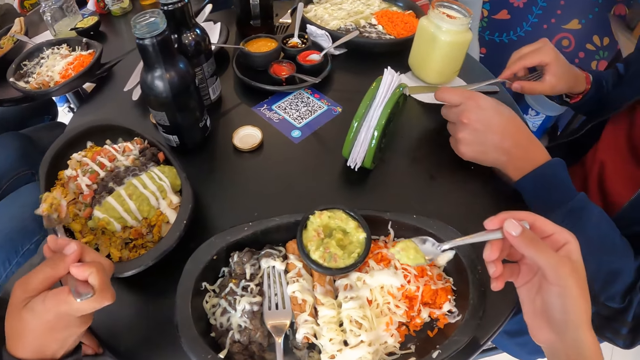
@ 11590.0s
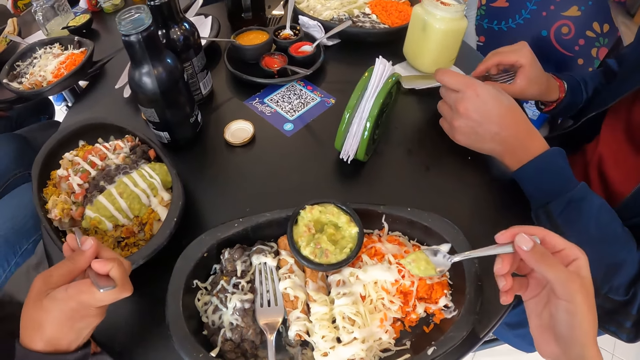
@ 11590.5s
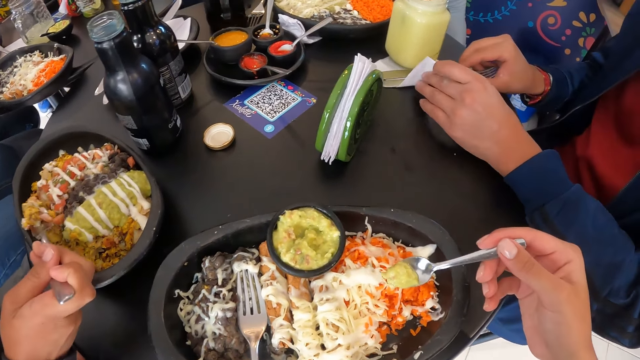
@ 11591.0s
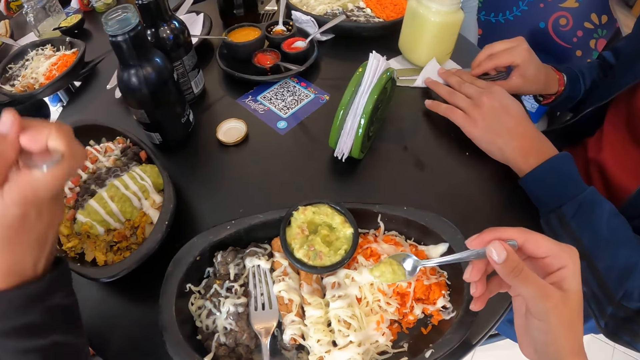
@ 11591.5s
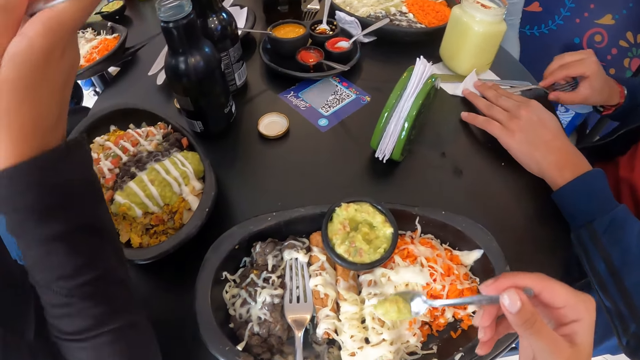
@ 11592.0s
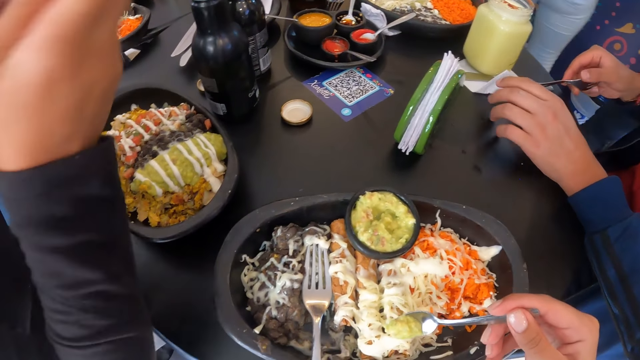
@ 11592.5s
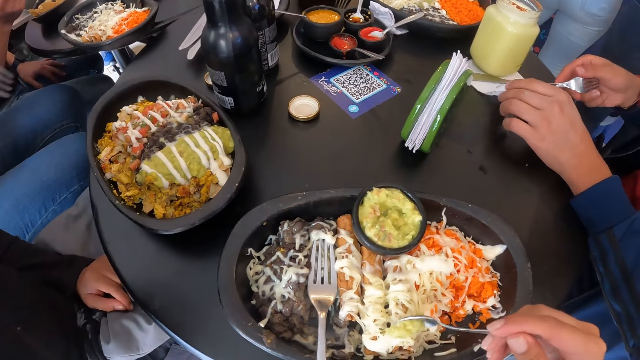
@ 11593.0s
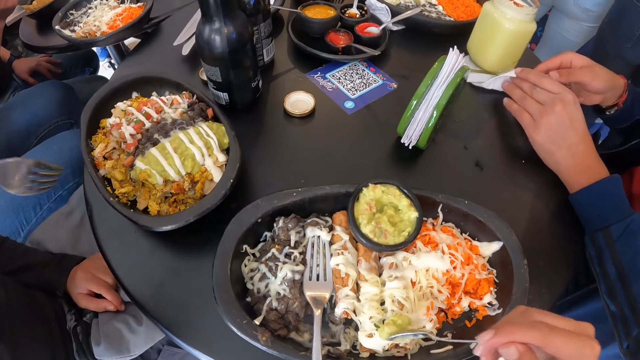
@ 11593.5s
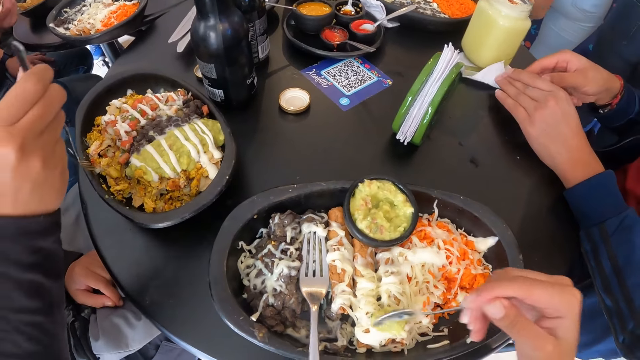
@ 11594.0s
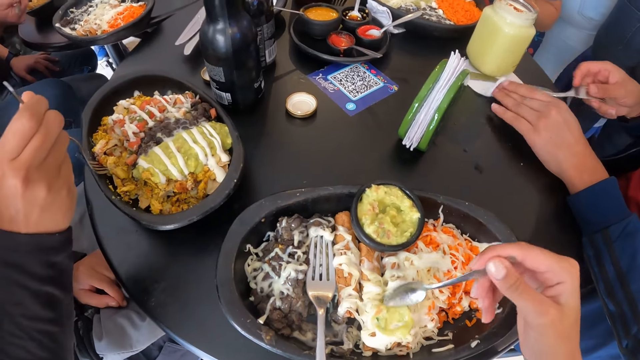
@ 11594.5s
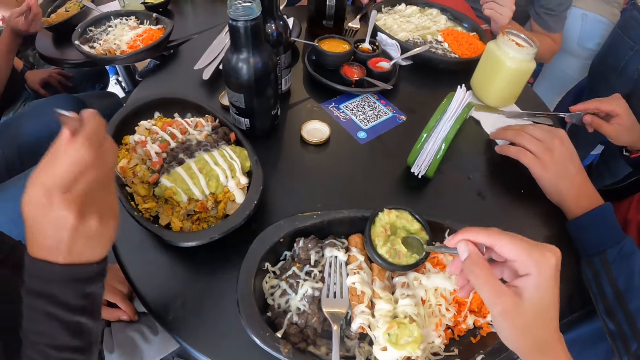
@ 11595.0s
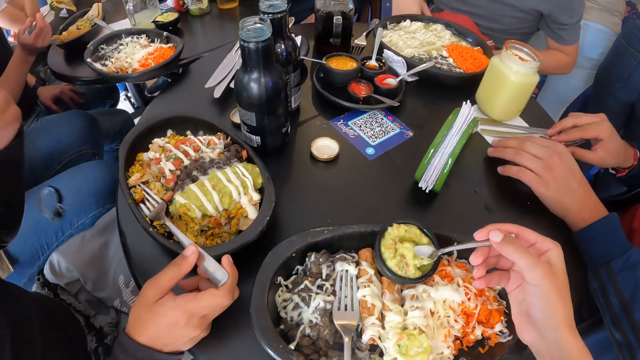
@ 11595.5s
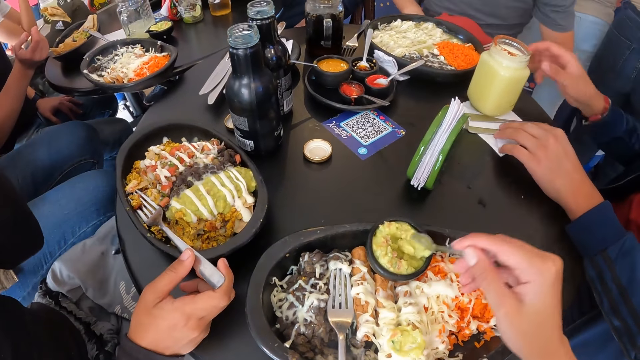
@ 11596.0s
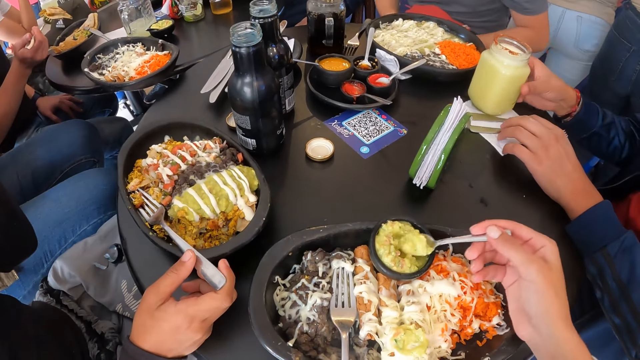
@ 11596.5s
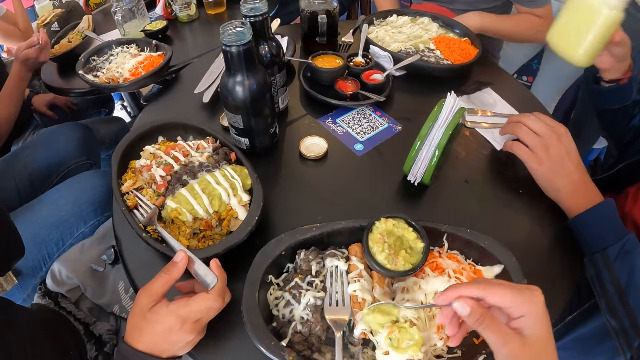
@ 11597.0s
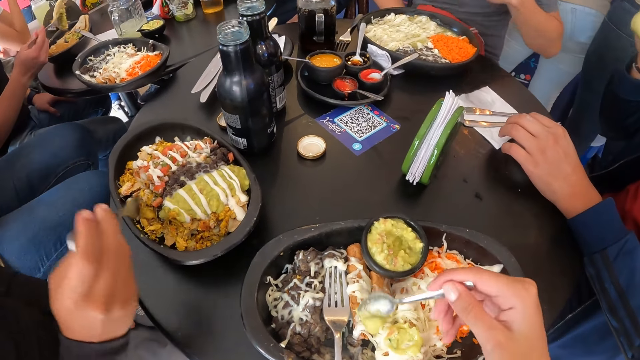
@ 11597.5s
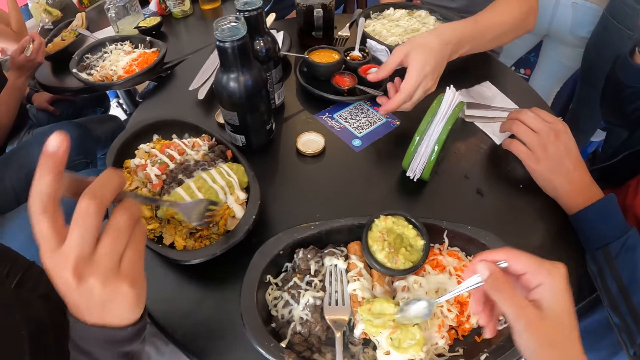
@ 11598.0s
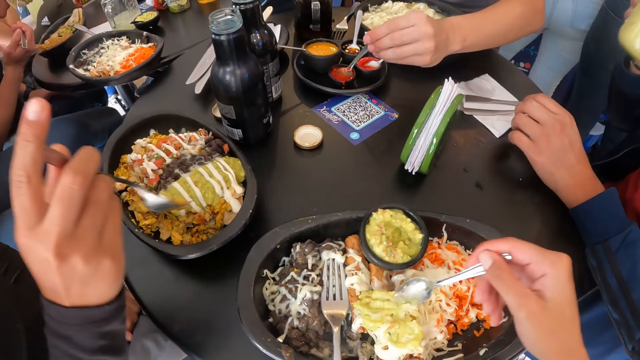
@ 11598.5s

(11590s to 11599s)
The camera wearer puts the side dish from the spoon in his right hand on the meal. He spreads the side dish on the meal with the spoon in his right hand. He scoops the side dish from the plate with the spoon in his right hand. The man keeps the fork in his right hand on the serviette and picks up the cup from the serviette with his right hand. The camera wearer puts the side dish from the spoon in his right hand on the meal. He spreads the side dish on the meal with the spoon in his right hand.

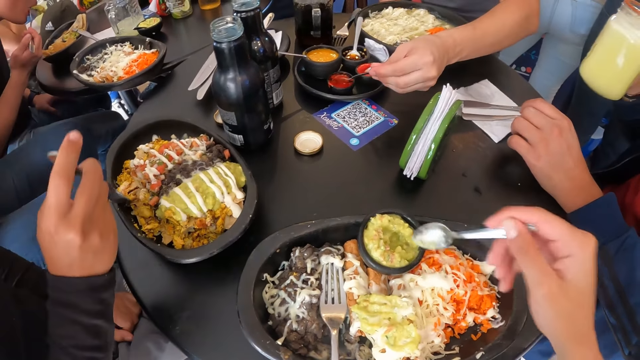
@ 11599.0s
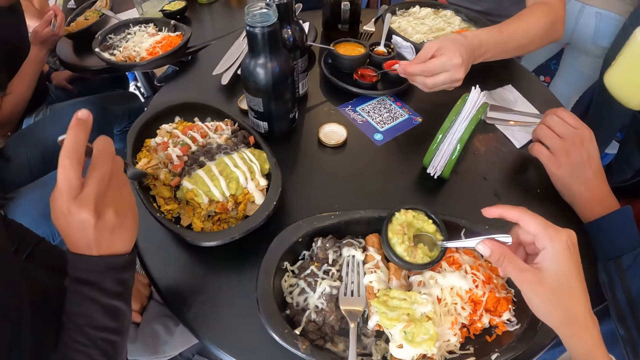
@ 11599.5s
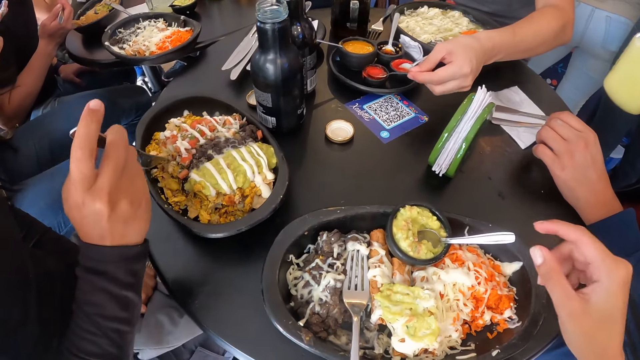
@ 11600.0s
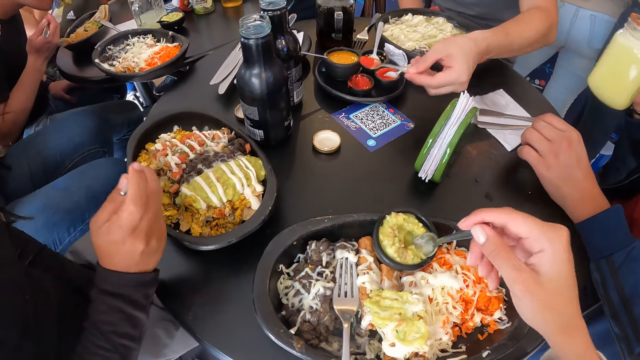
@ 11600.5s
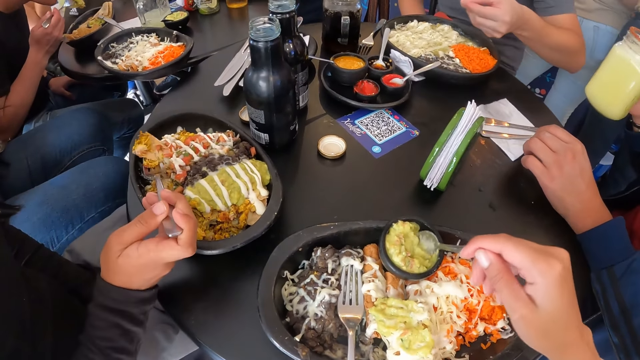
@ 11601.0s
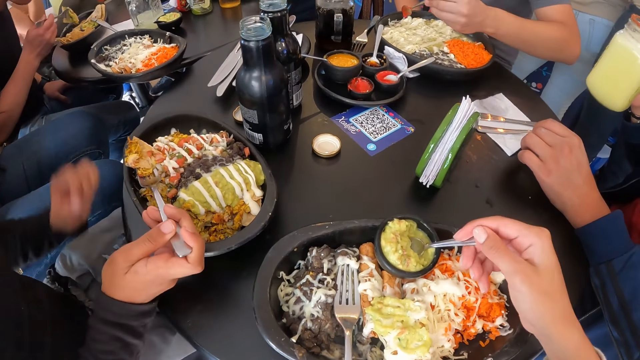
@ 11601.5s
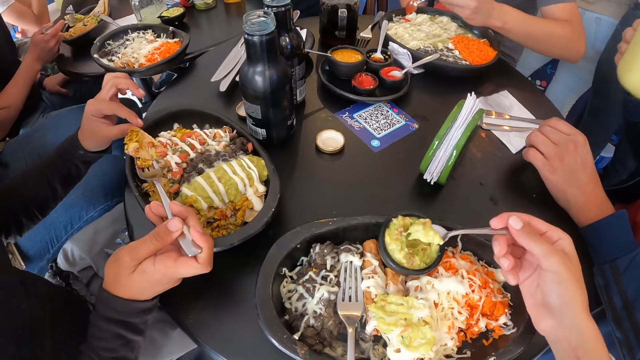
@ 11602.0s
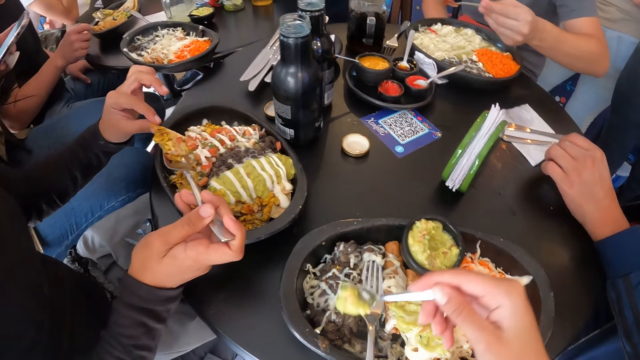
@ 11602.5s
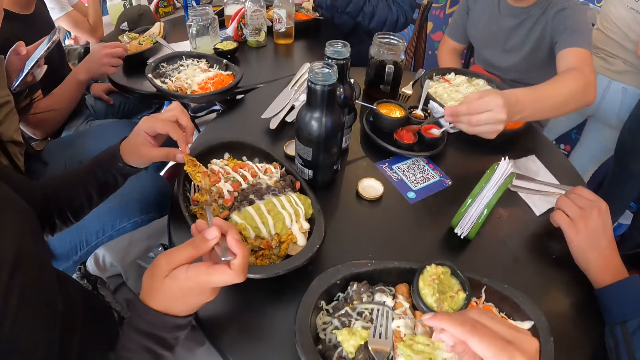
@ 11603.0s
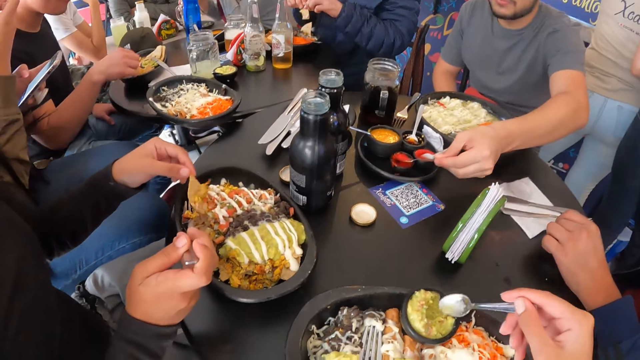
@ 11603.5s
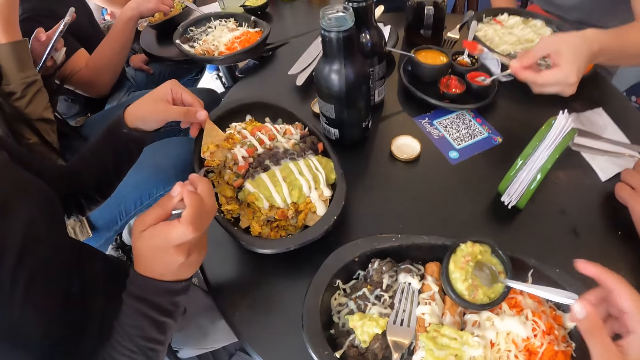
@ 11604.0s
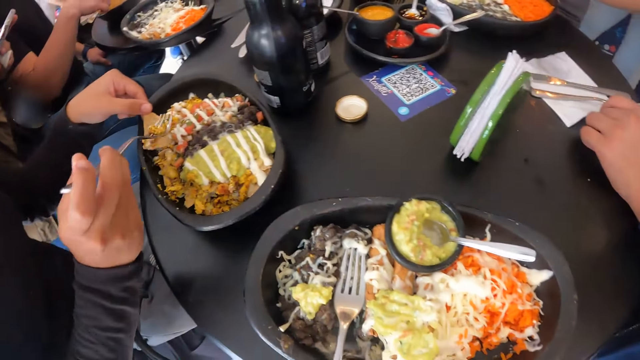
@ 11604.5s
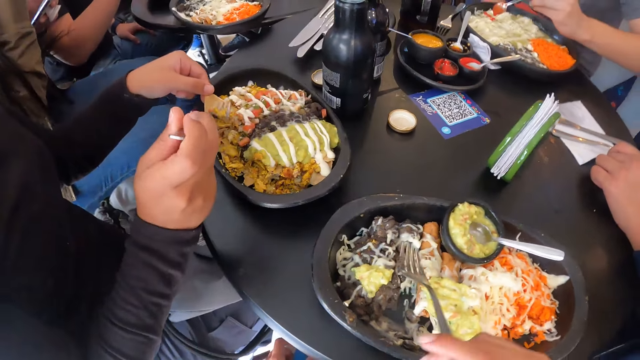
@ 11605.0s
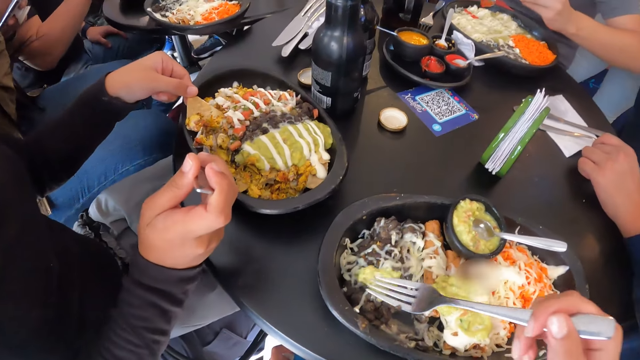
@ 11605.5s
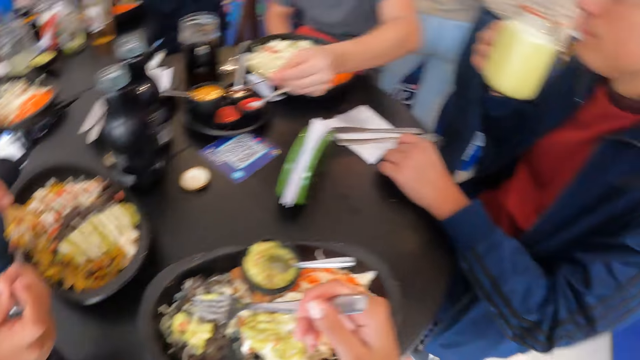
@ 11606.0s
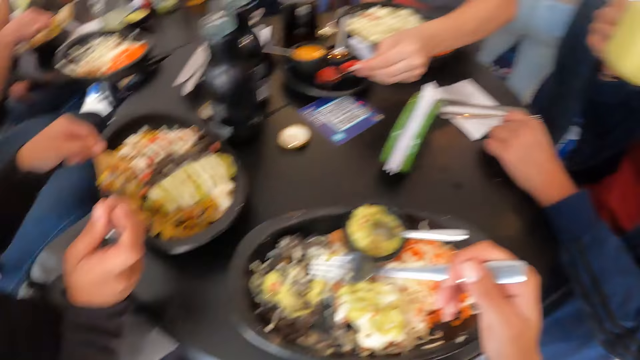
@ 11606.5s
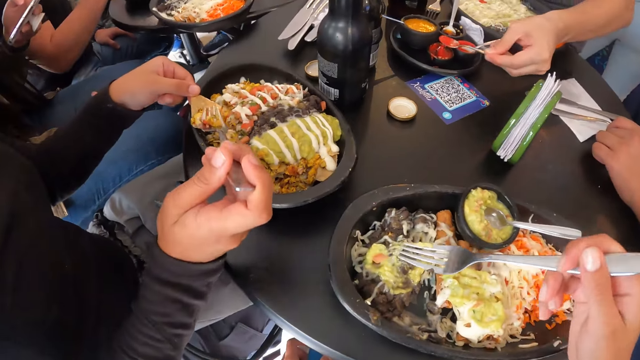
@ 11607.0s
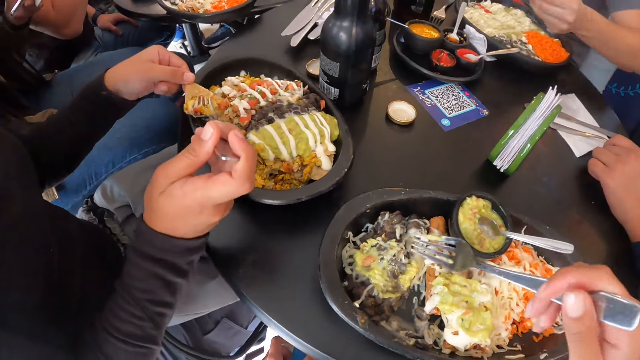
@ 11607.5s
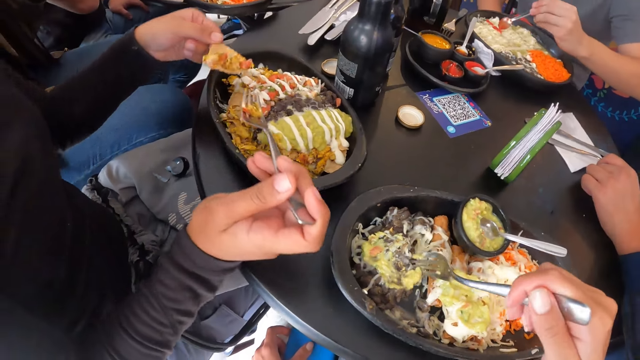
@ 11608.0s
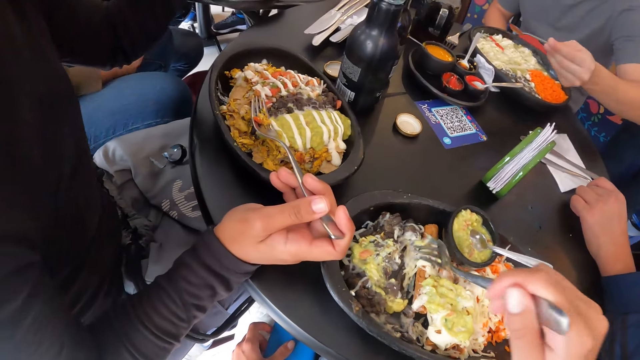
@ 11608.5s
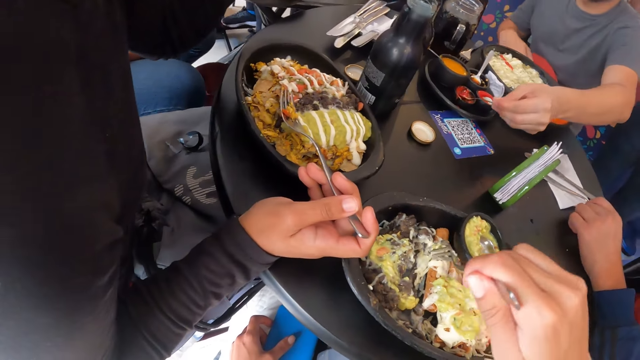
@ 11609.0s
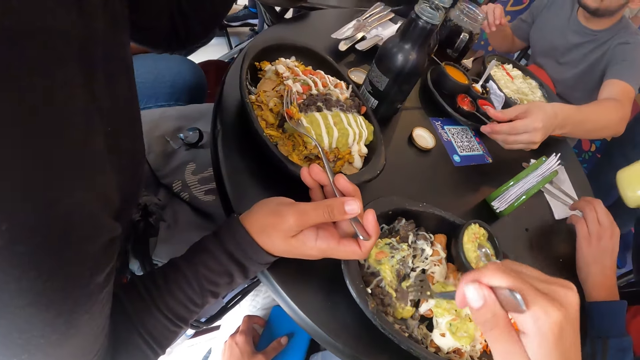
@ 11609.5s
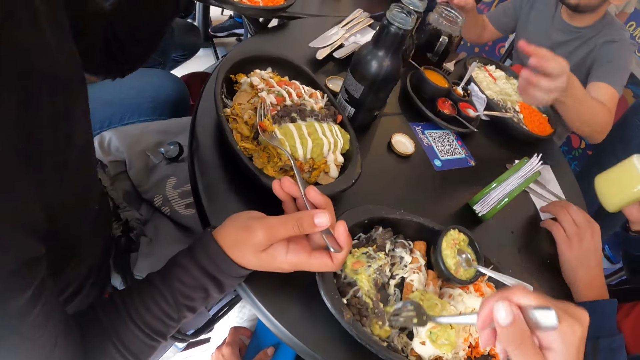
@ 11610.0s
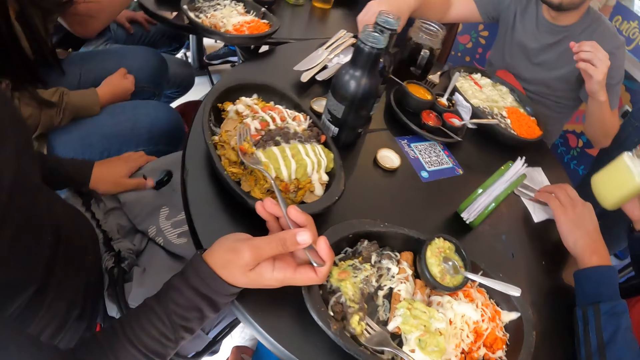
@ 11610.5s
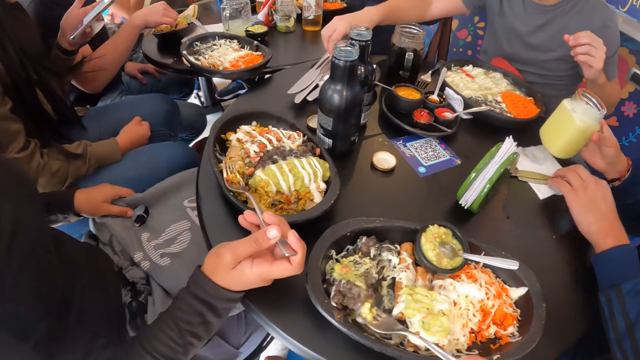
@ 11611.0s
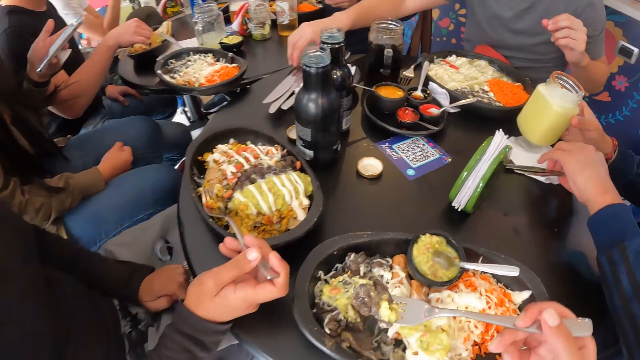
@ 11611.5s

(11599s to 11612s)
The camera wearer keeps the spoon in his right hand into the side dish or sauce. He picks up the spoon from the side dish with his right hand. He scoops the side dish from the plate with the spoon in his right hand. He puts the side dish from the spoon in his right hand on the meal or dessert. He keeps the spoon in his right hand into the side dish. He picks up a fork from the meal with his right hand. He spreads the sauce on the dessert. He eats the meal with the fork in his right hand. He scoops the dessert with the fork. The man moves the fork on the serviette with his left hand and picks up the fork and a knife from the serviette with his left hand.
